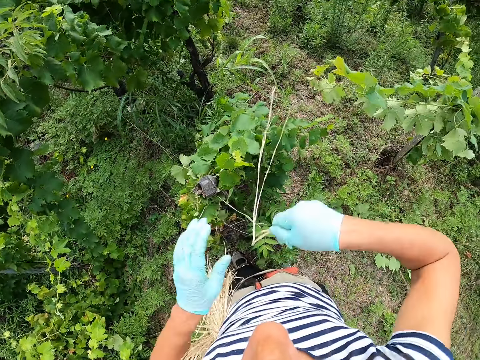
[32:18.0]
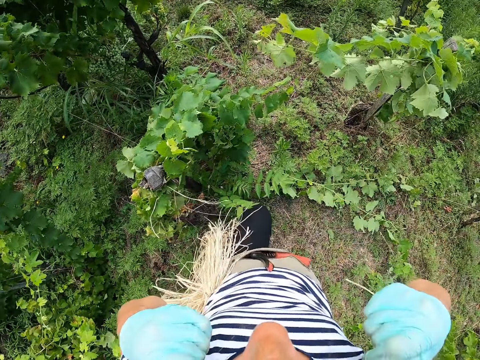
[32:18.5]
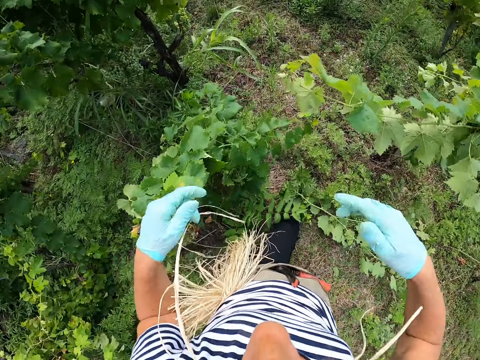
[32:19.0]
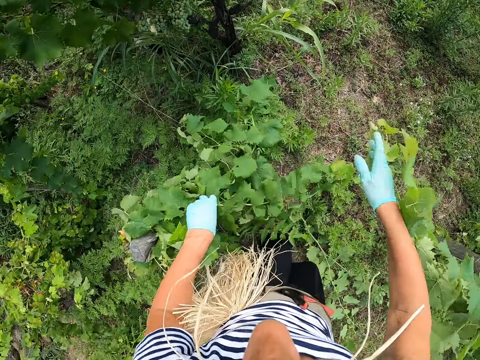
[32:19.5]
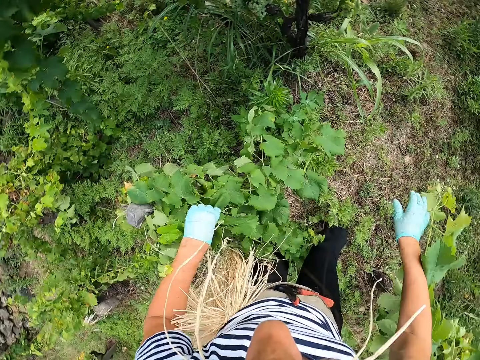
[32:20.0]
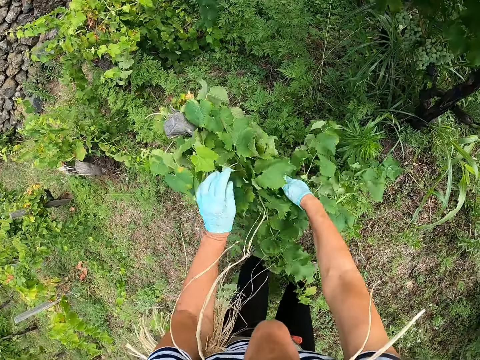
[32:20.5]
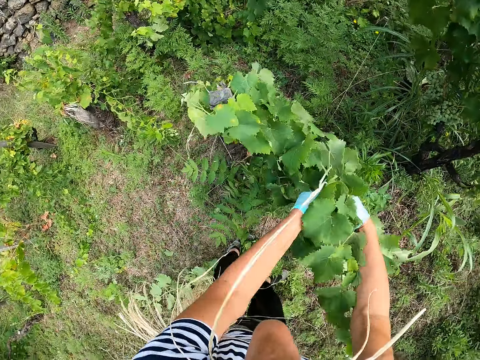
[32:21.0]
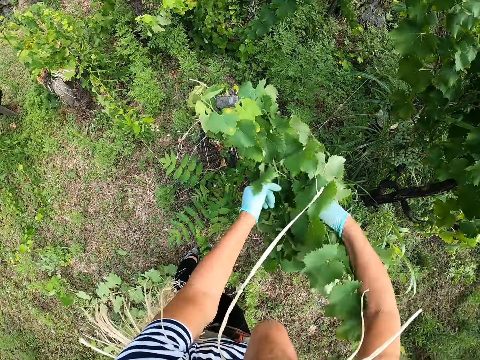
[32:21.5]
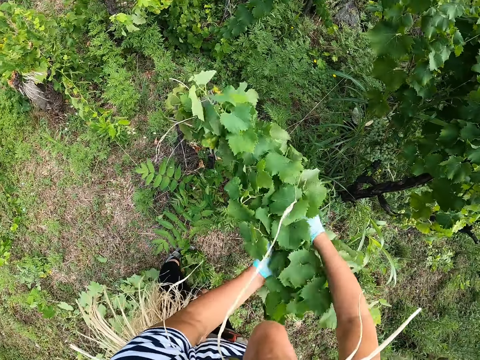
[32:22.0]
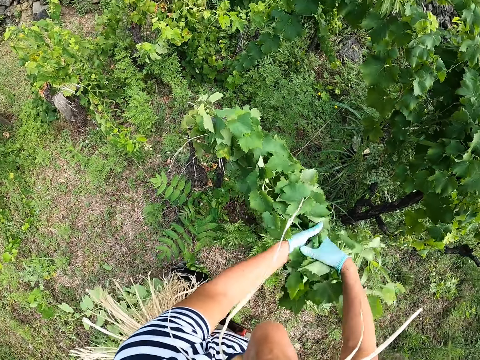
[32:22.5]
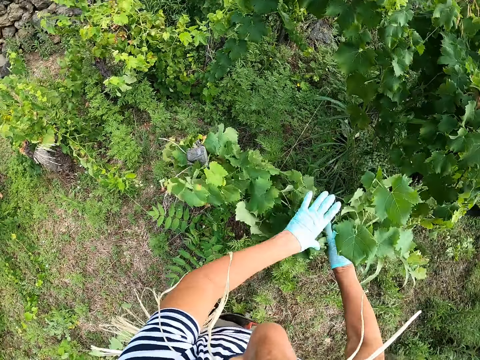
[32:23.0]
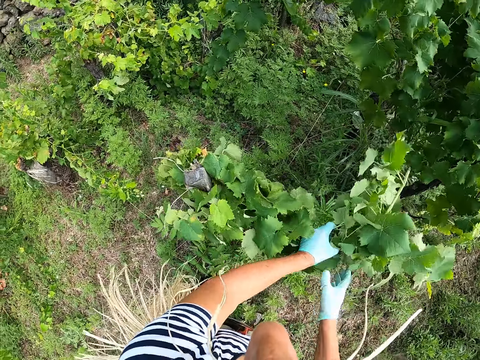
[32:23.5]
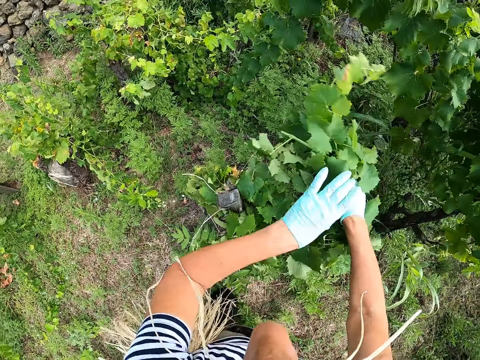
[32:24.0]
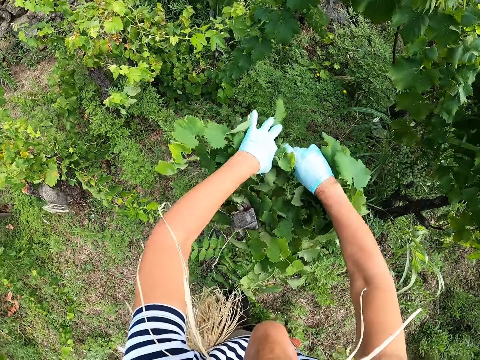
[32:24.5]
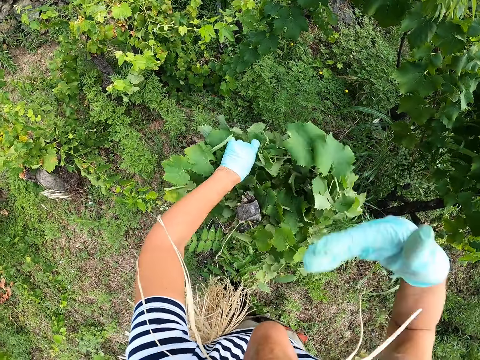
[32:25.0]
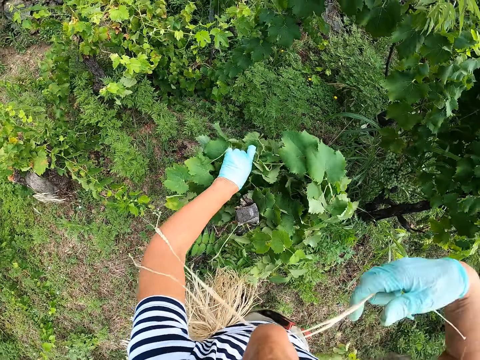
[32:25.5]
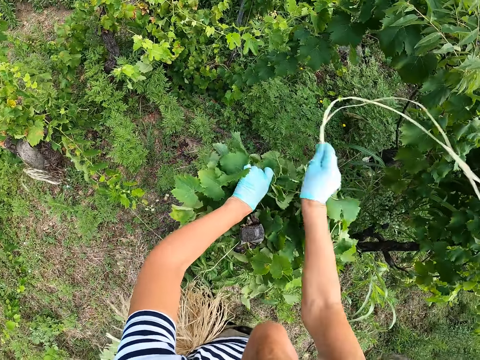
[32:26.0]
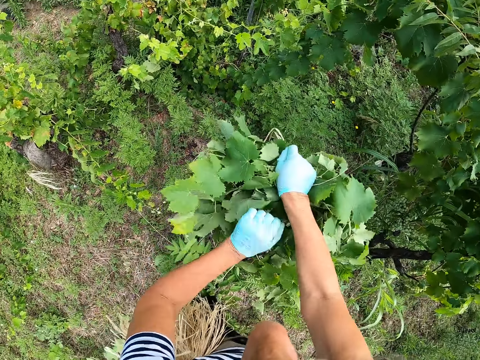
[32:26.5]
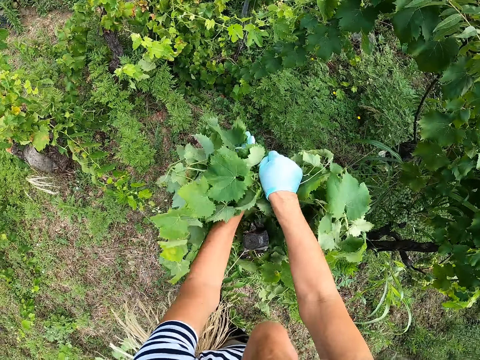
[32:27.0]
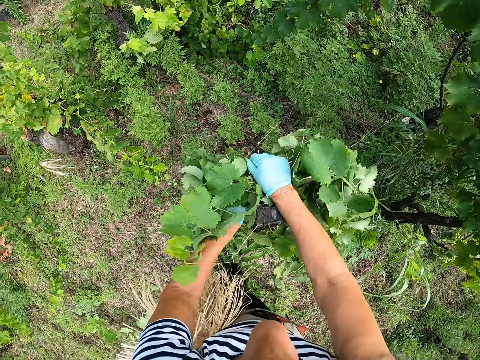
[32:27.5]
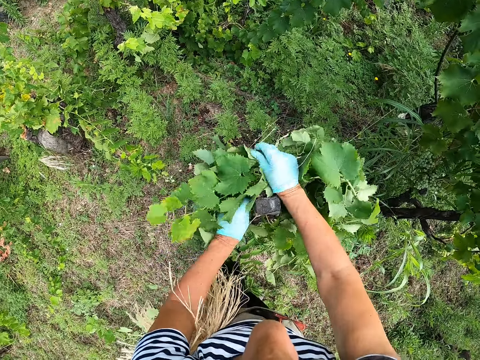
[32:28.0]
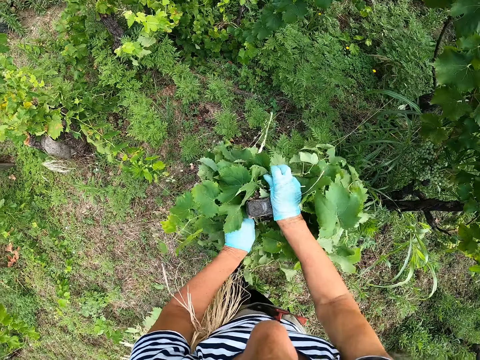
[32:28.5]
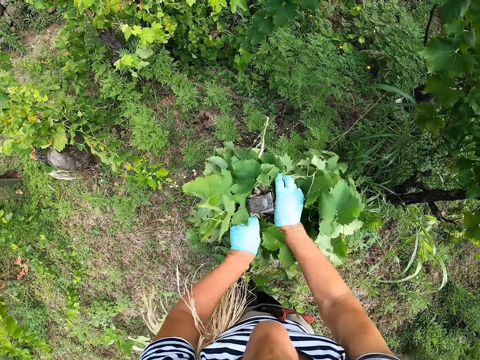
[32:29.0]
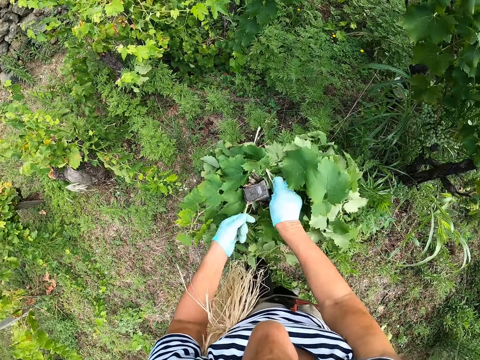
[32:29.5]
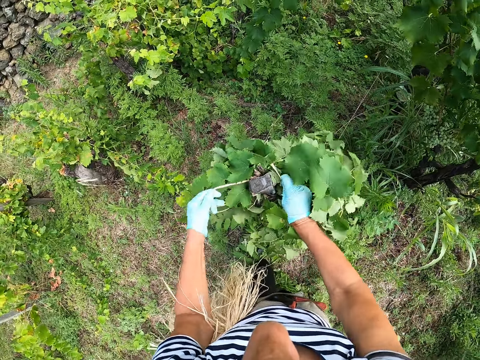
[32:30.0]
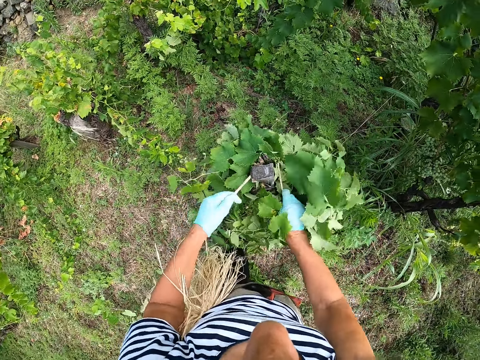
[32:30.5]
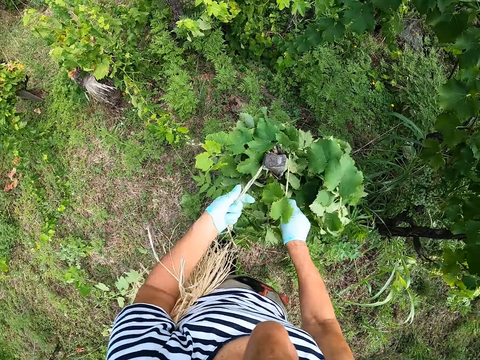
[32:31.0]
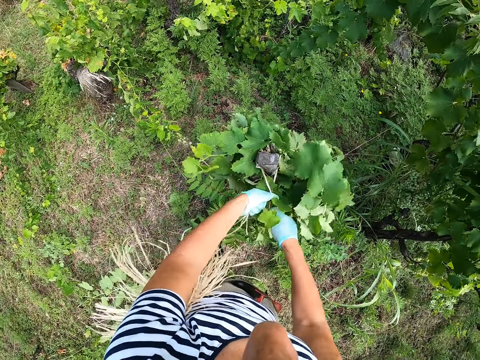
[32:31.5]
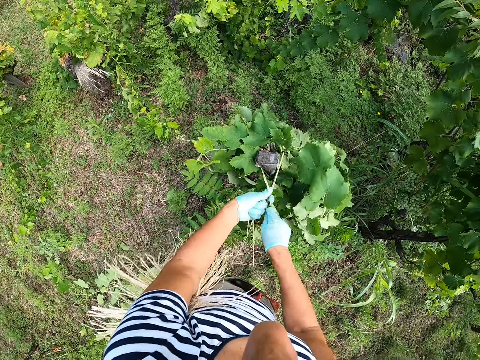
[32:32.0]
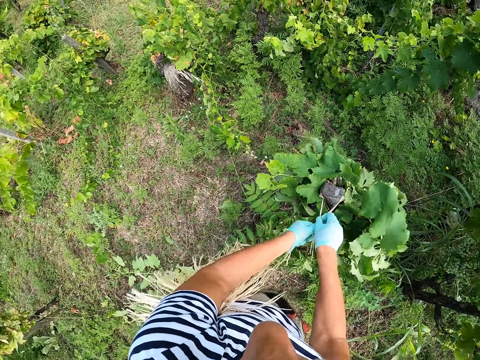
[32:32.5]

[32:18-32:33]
The camera wearer removes the twine. They bite the twine. They hold the plant. They tie leaves together. They remove the twine from the mouth. They tie the plant on the post.

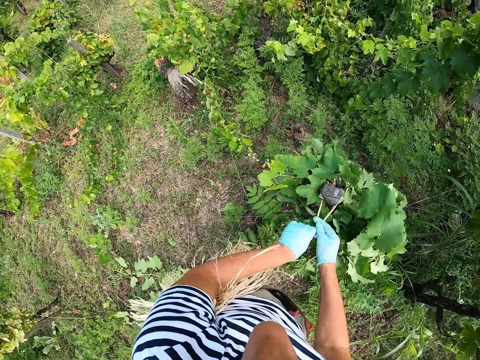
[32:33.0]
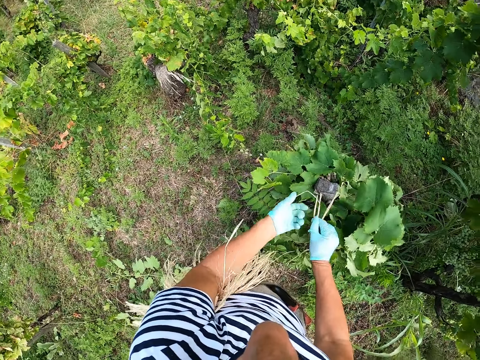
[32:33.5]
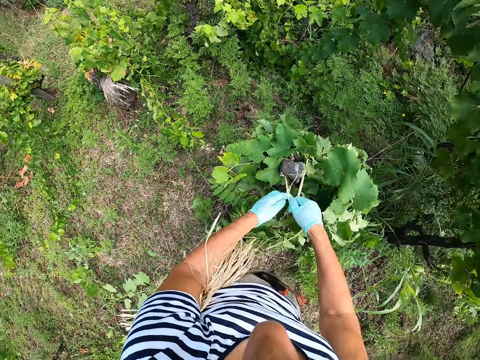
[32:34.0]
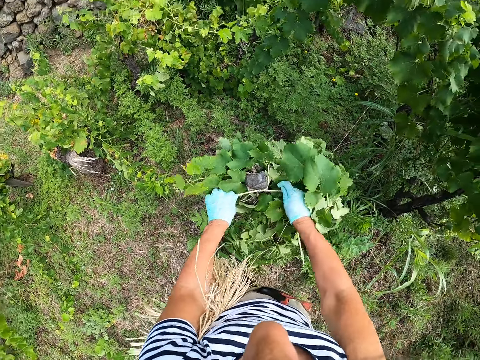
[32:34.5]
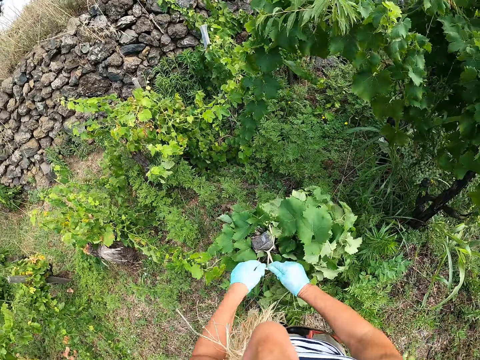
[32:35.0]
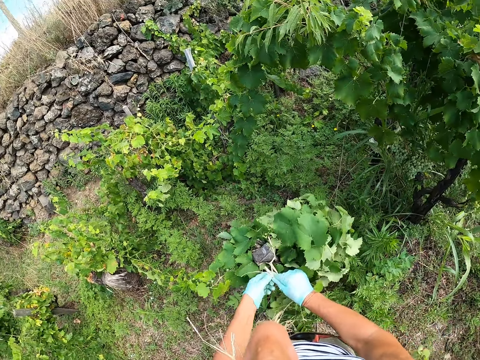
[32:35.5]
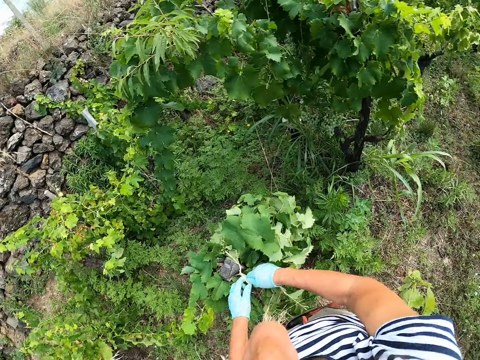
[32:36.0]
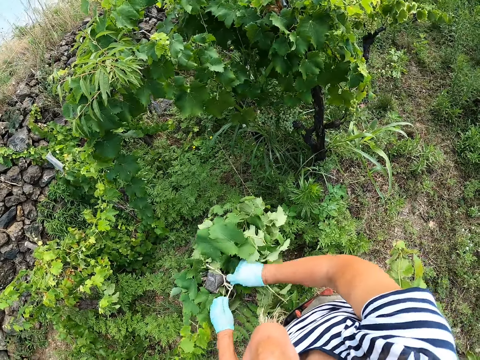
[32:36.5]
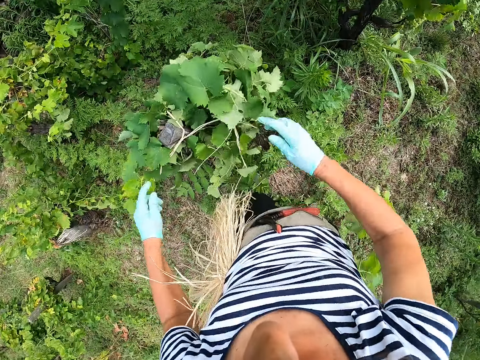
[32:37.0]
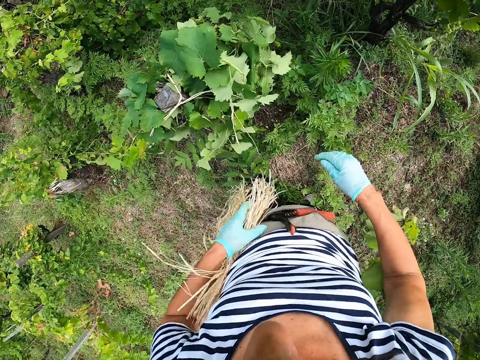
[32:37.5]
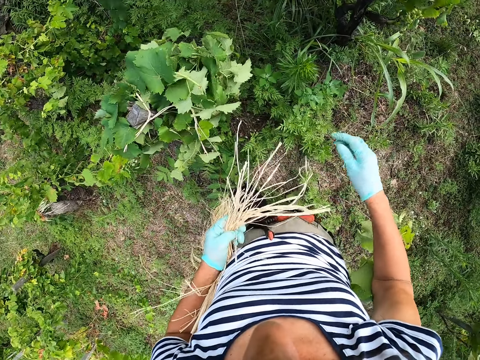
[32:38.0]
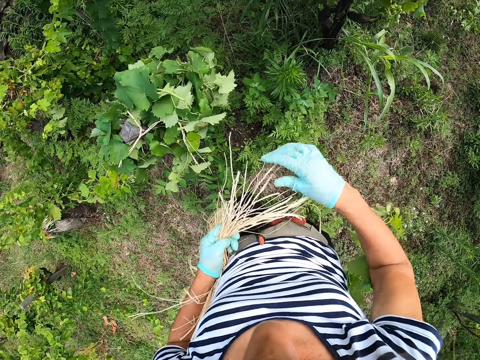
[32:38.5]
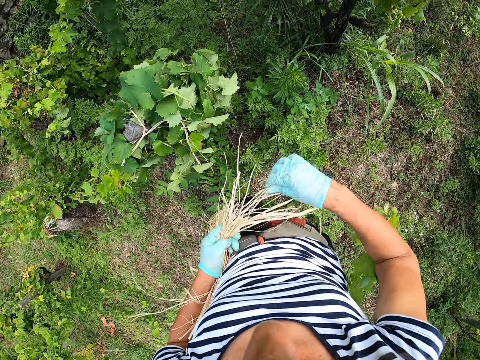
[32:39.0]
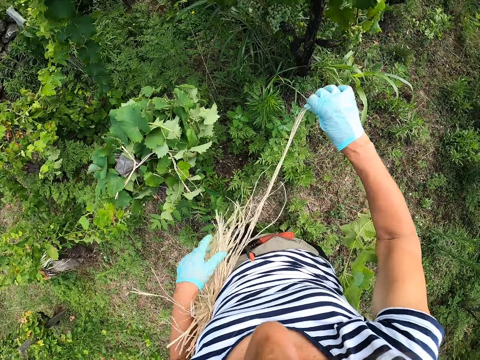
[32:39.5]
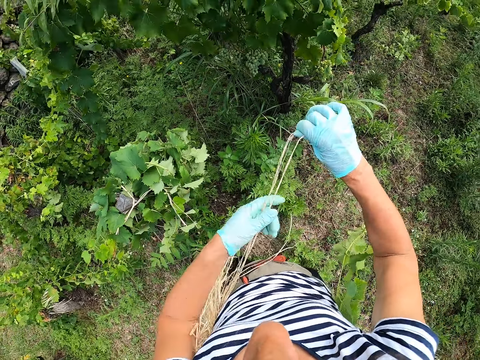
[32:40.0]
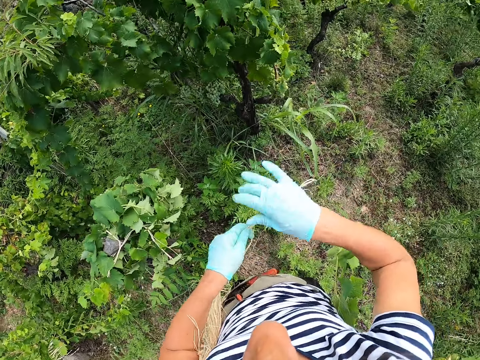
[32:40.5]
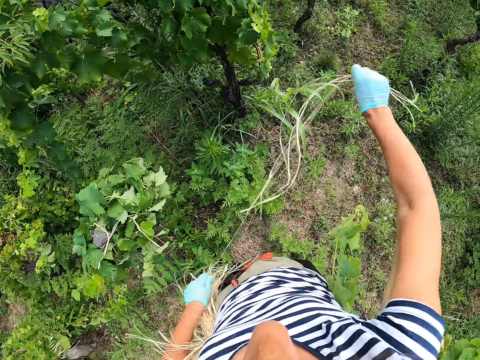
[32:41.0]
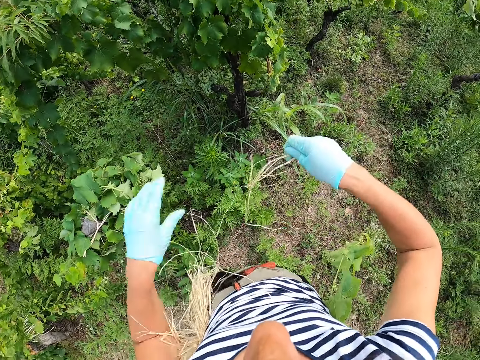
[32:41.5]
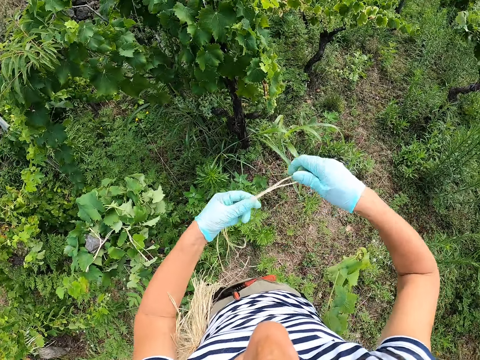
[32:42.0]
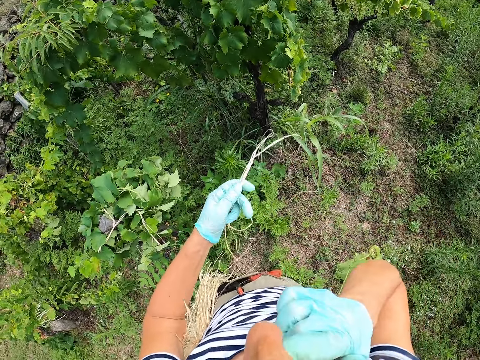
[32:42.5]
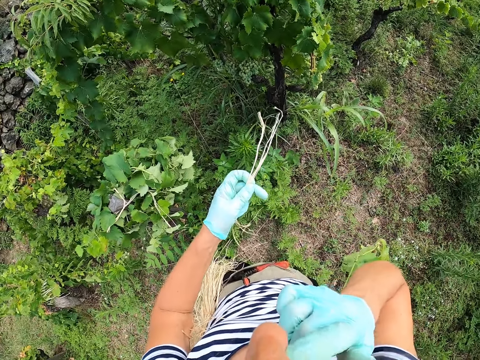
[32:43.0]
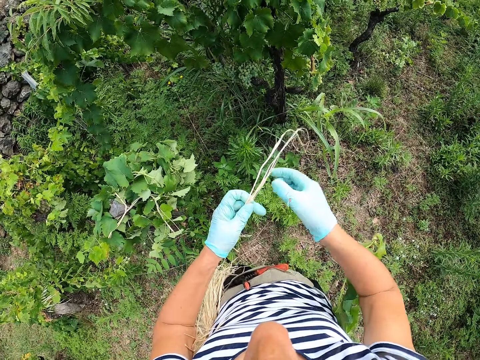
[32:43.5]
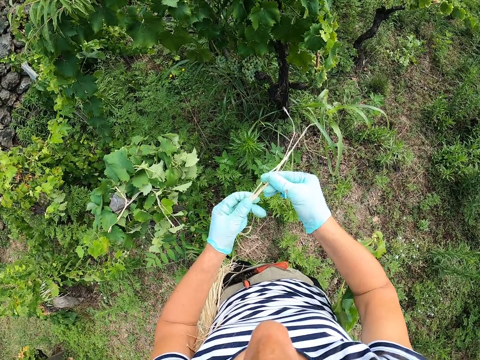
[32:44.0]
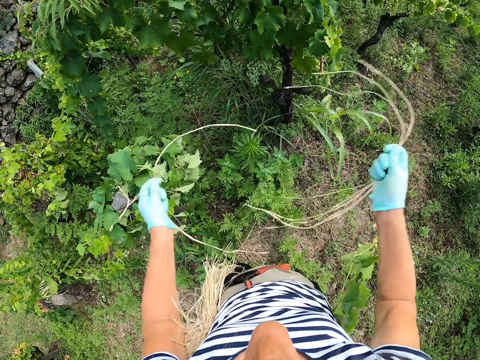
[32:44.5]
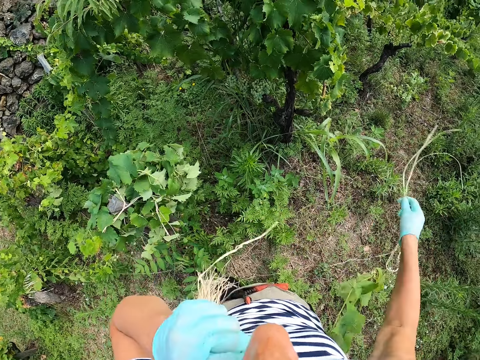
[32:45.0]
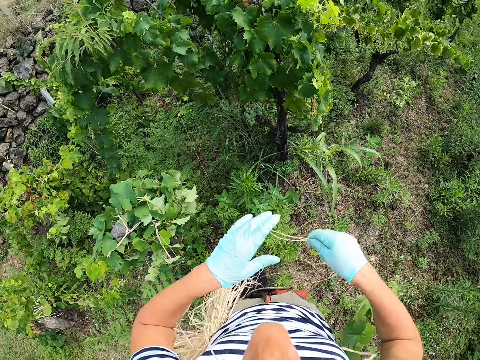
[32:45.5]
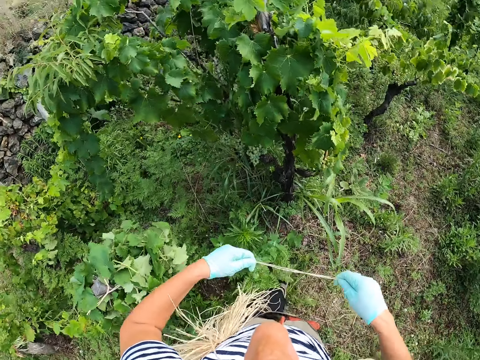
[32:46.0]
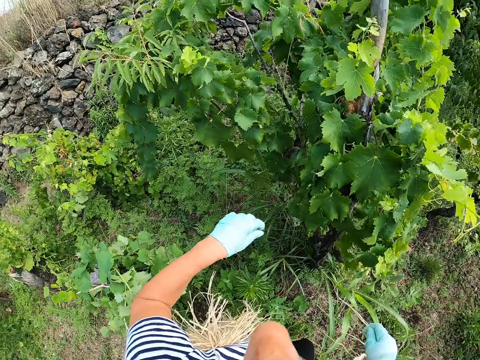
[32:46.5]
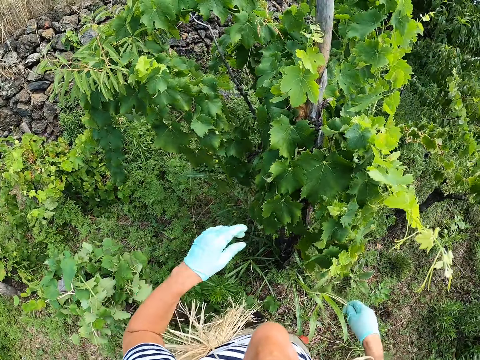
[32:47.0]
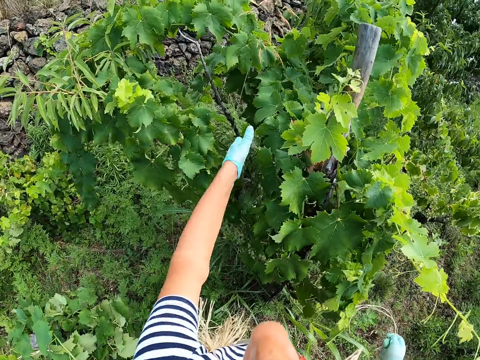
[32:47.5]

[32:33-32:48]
The camera wearer holds the twine. They remove the twine. They pull ropes. They touch the mouth. They hold the twine, separate the twine and bite the twine. They walk.
